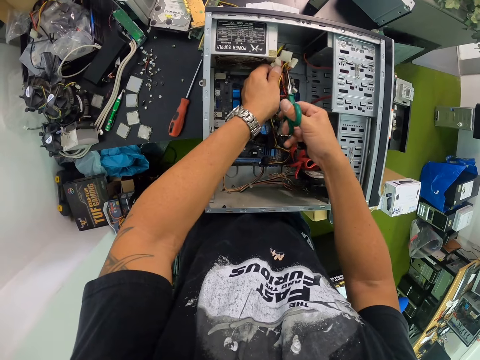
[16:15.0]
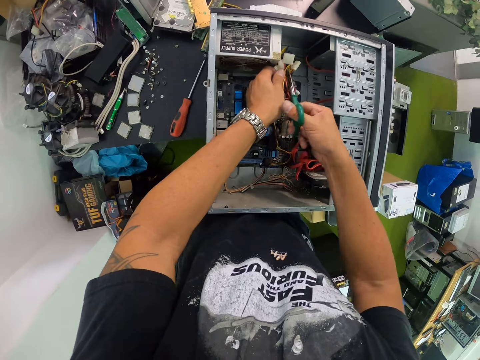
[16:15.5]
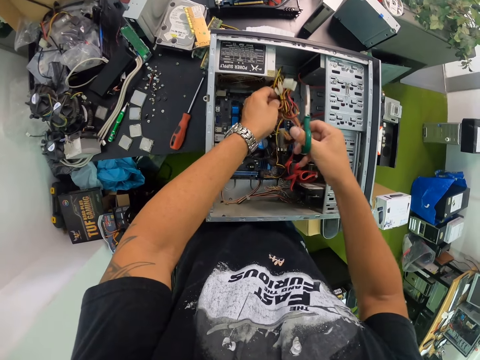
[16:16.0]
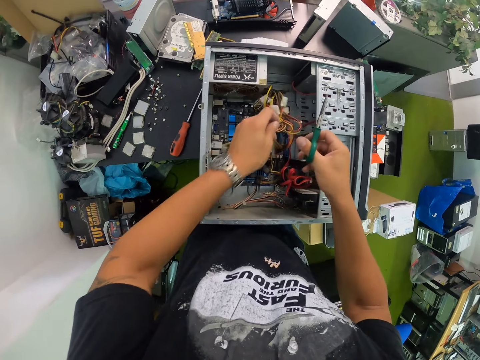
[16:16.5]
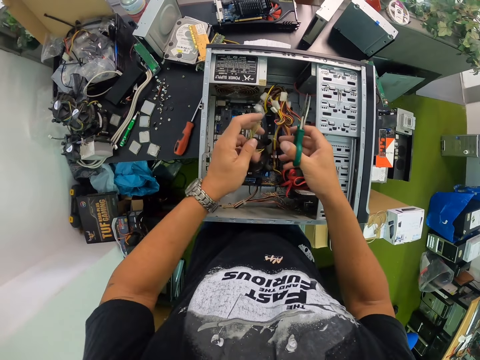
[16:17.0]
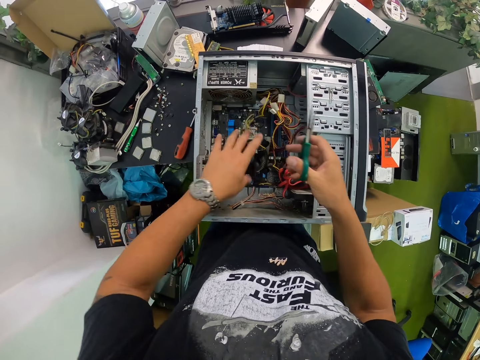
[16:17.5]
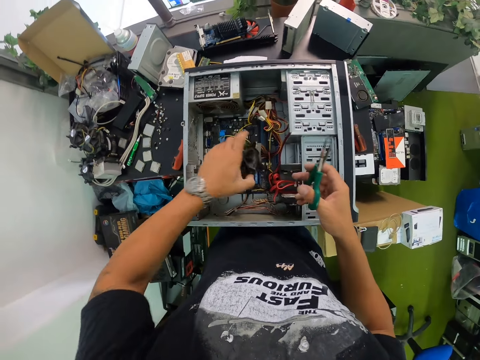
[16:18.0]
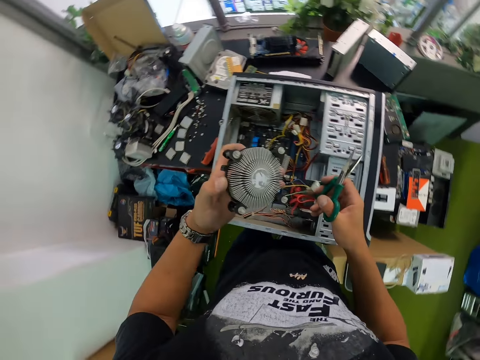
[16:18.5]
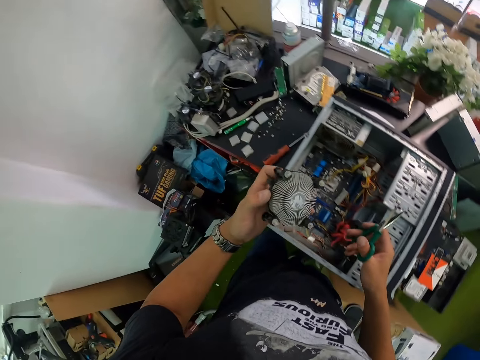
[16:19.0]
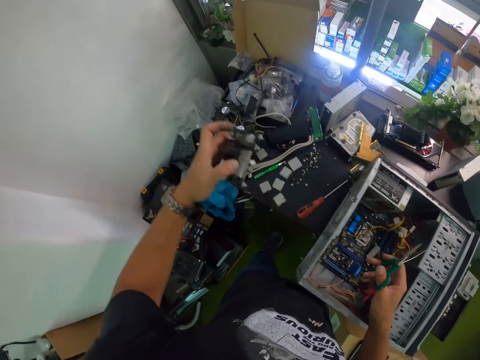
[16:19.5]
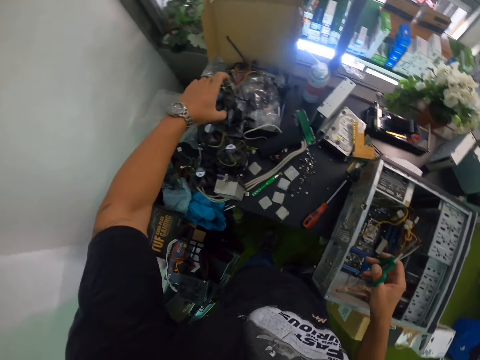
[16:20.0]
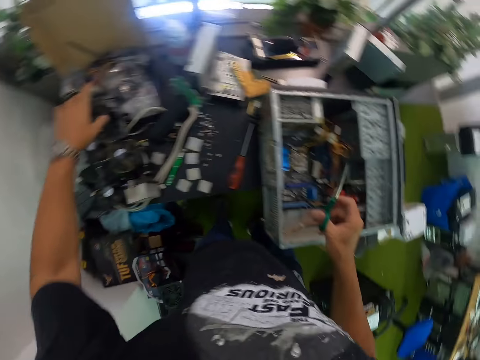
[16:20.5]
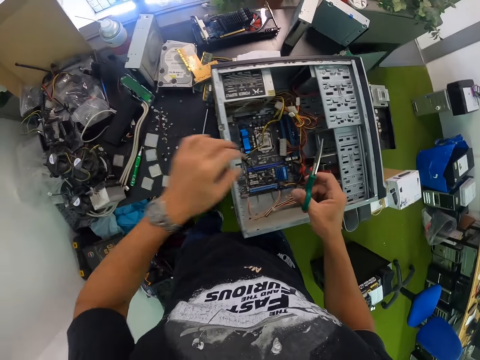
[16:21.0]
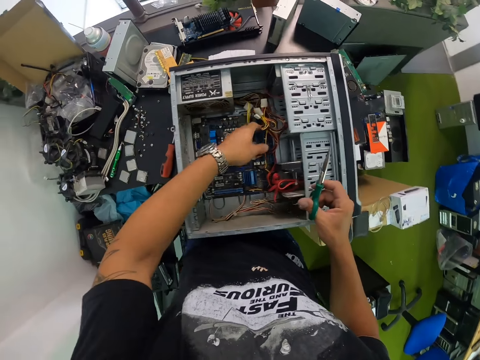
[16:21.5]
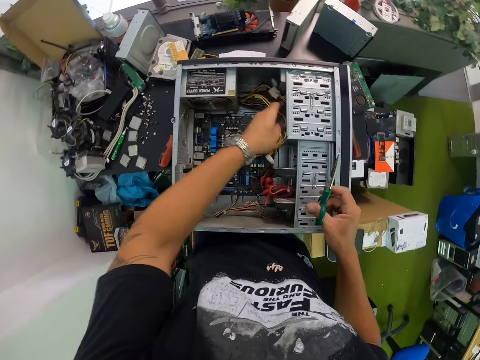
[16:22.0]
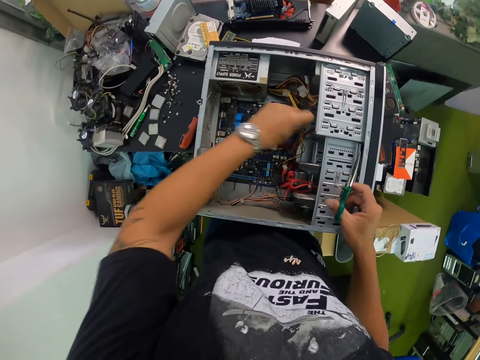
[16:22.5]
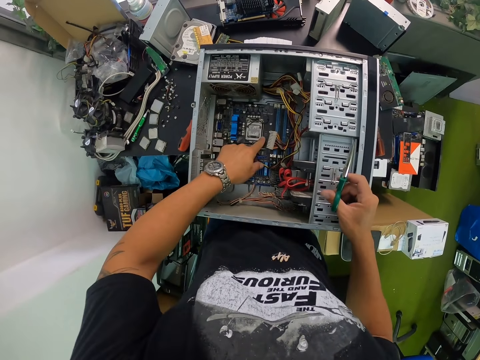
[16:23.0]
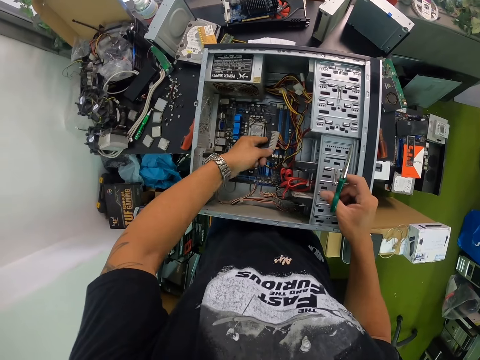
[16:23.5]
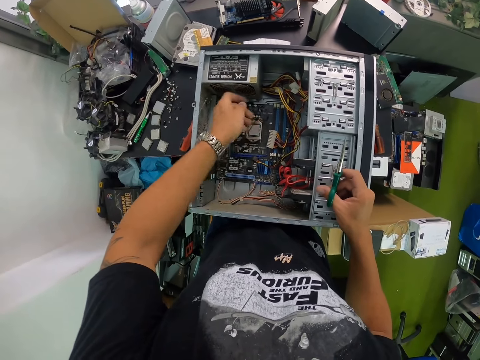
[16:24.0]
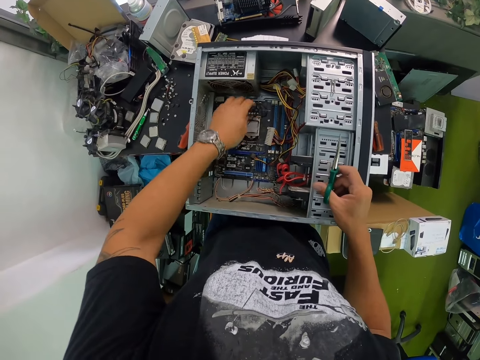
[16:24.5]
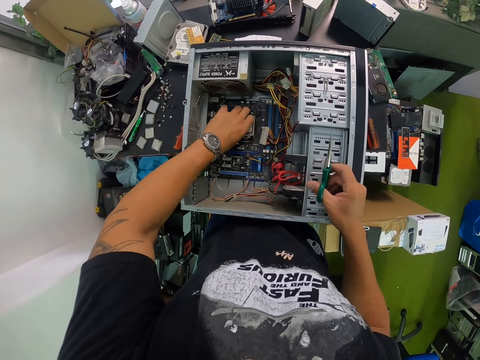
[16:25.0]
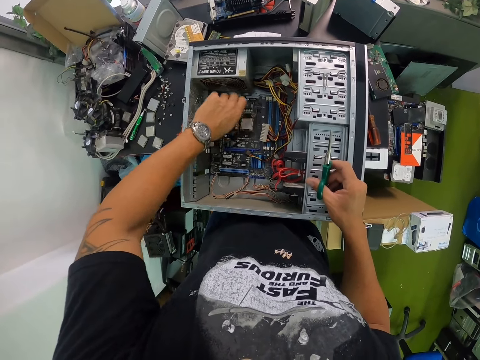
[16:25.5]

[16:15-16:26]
The camera wearer drops the wires in the system unit with his left hand. He picks the fan from the system unit with his left hand. He drops the fan in his left hand on the work table. He adjusts the wires in the system unit with his left hand. He holds the cables in the central processing unit.

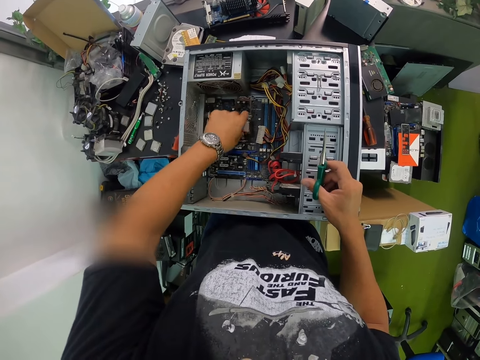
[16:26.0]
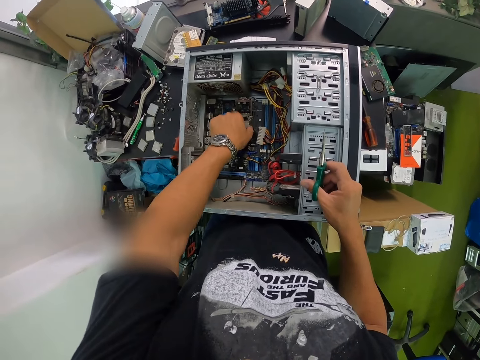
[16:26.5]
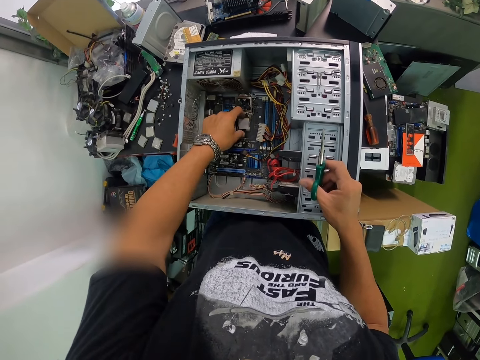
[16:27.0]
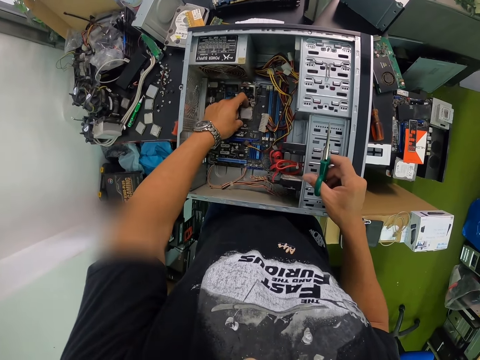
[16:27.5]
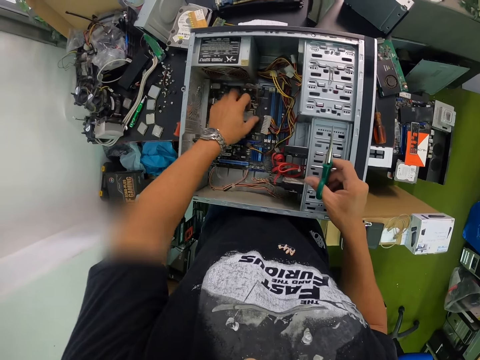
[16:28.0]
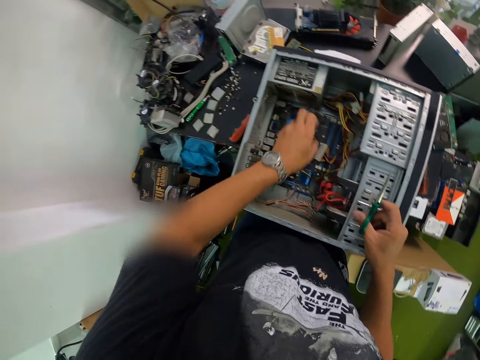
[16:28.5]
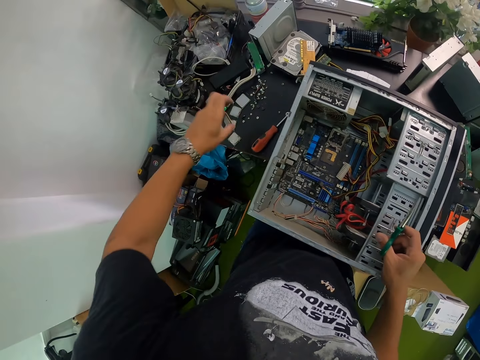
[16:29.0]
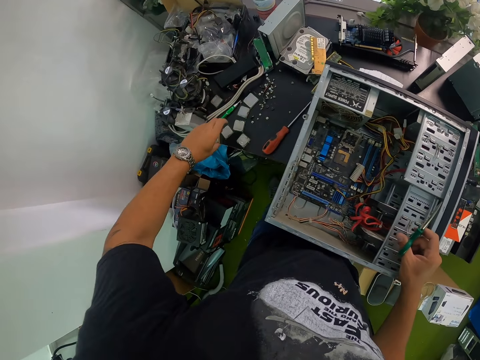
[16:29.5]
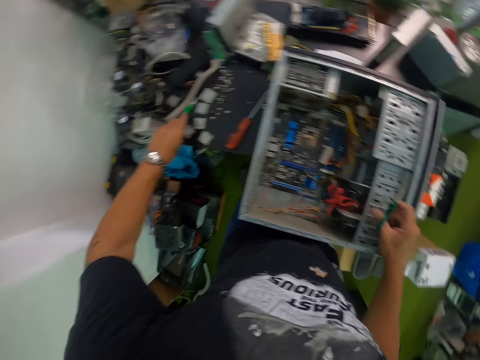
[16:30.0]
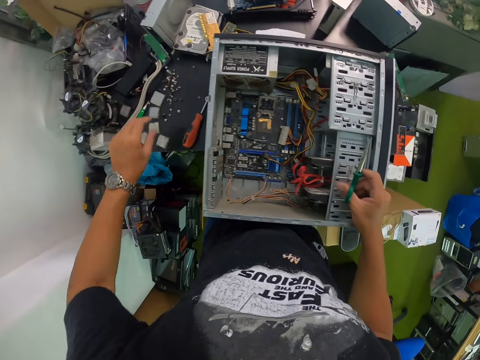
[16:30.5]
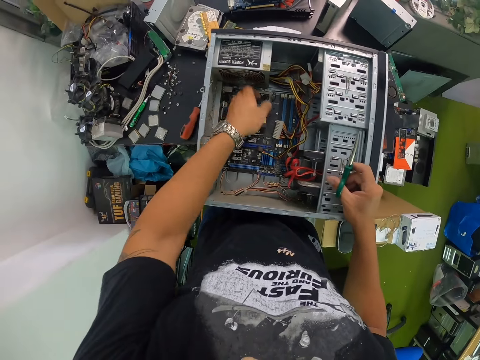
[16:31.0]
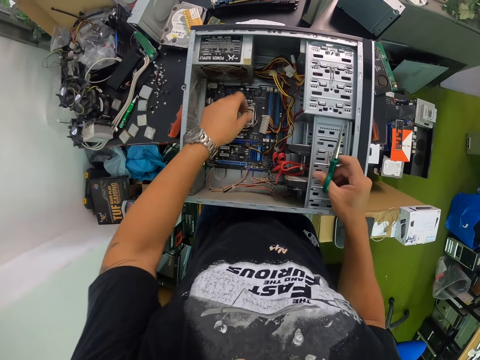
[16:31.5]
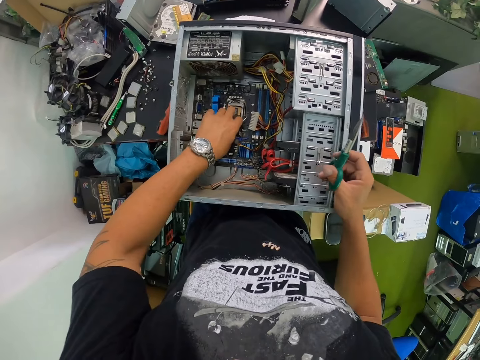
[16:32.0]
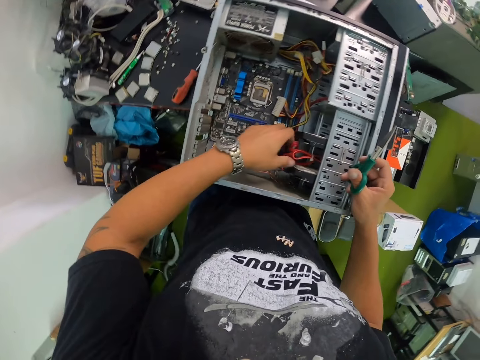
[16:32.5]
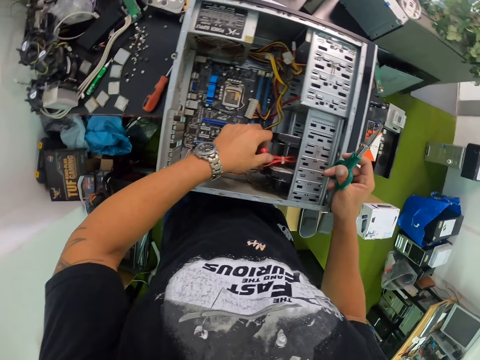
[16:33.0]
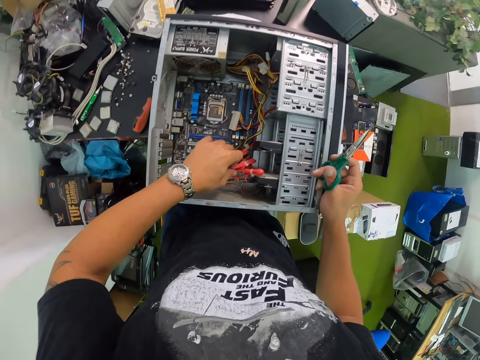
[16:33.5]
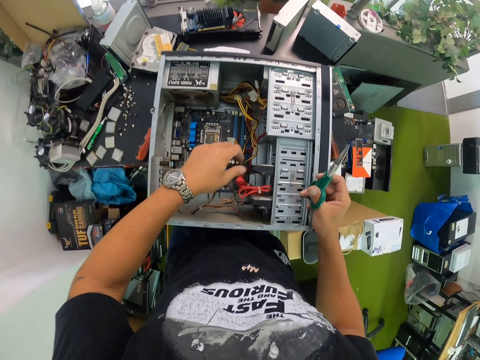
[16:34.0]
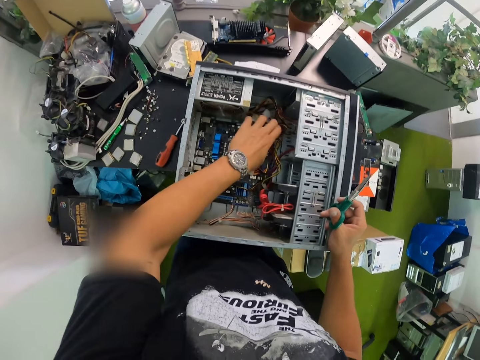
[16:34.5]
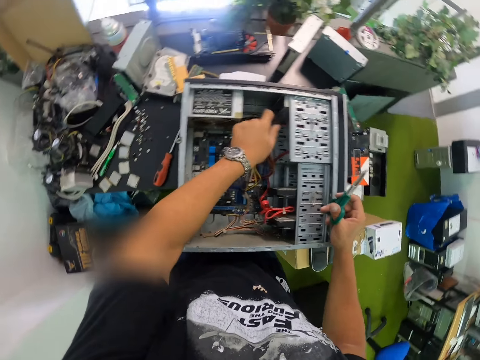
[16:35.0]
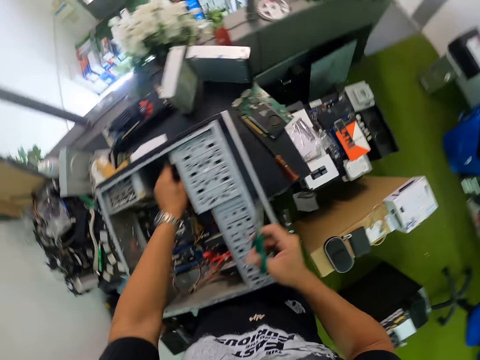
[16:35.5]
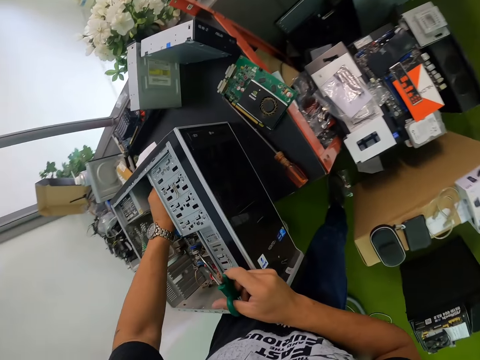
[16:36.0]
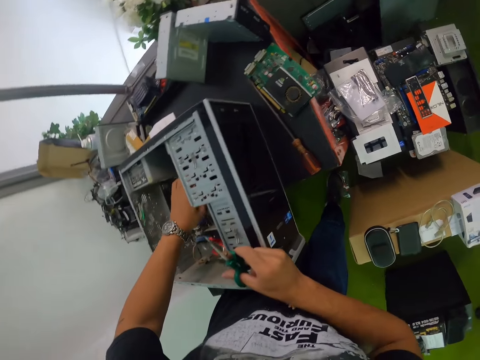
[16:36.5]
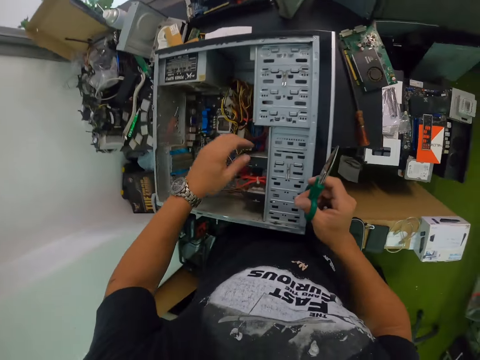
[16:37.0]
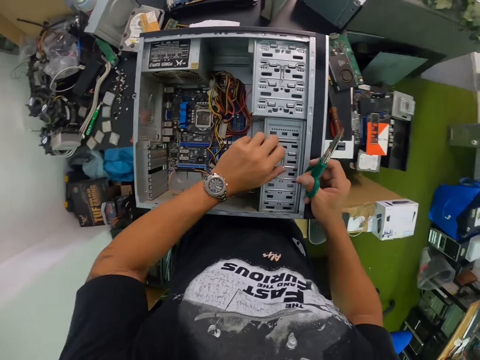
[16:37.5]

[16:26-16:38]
The camera wearer picks a hard drive from the system unit with his left hand. He unmounts the motherboard from the central processing unit. He drops the hard drive in his left hand on the table. He places the motherboard on a work table. He touches wires in the system unit with his left hand. He holds the cables in the central processing unit. He holds a lock on the system unit with his left hand.

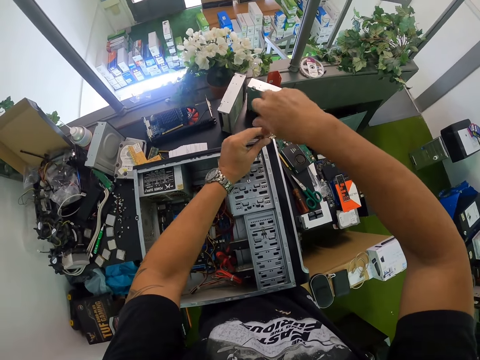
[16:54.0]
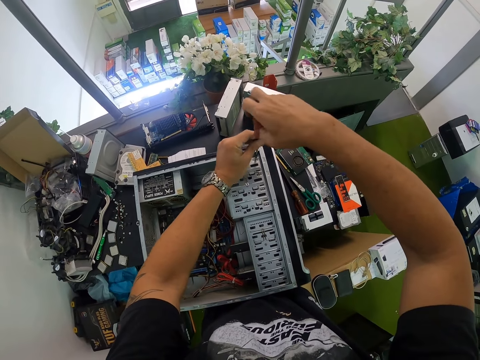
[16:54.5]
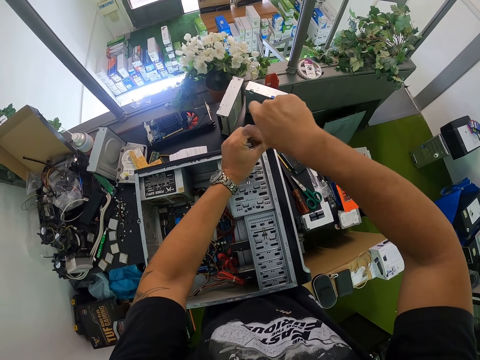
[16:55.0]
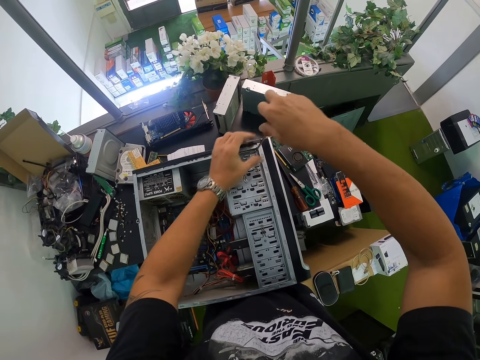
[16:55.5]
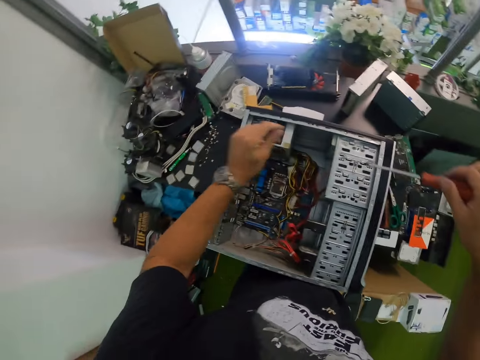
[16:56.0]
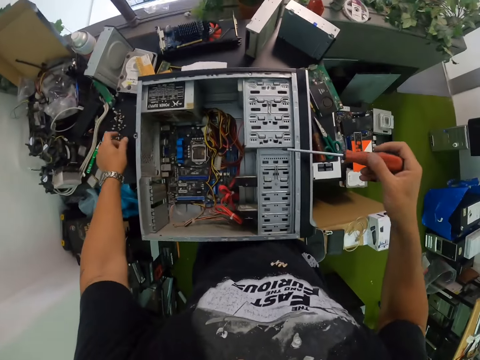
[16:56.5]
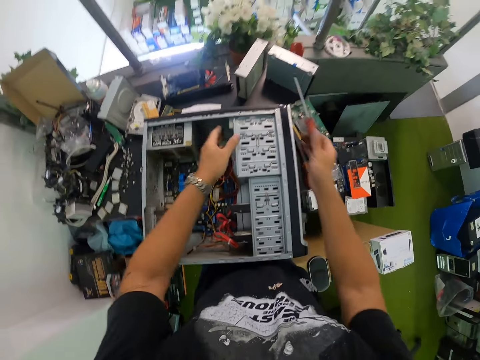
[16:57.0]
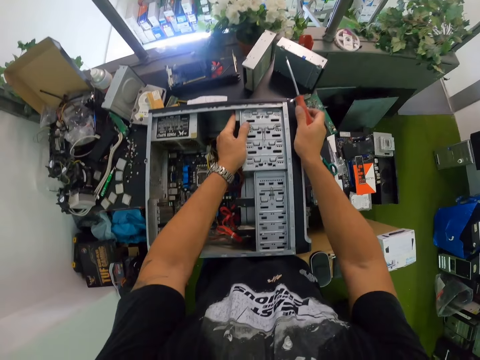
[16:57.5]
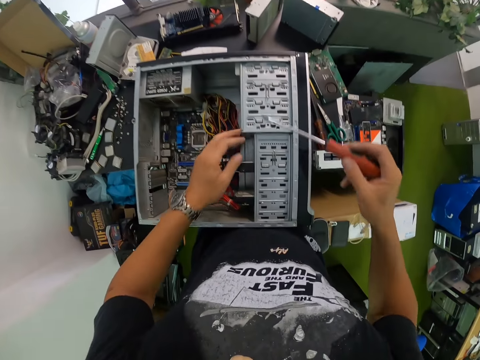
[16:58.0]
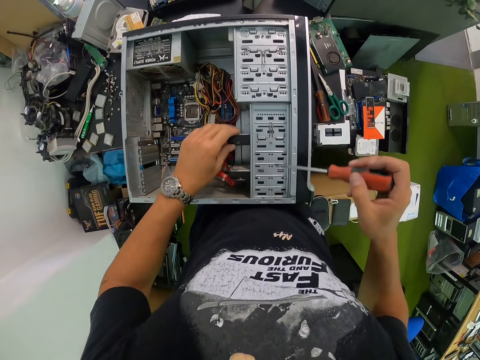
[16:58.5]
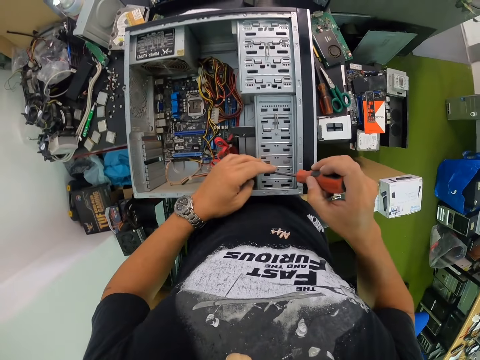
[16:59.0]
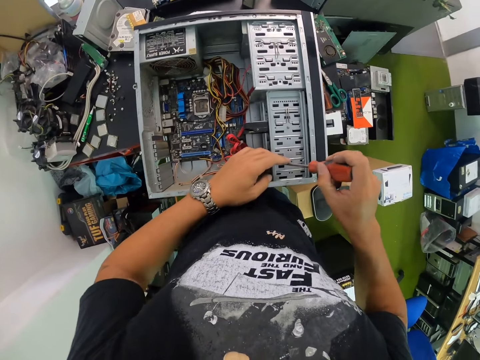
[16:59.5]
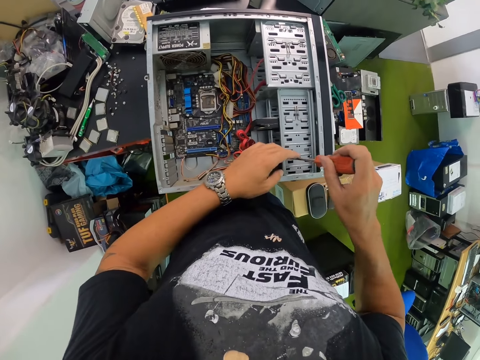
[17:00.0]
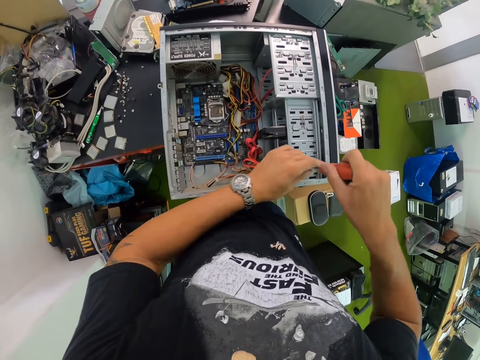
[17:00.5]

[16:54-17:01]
The camera wearer picks the screw from the system unit with his left hand. He drops the screw in his left hand on the table. He holds the system unit with both hands. He holds the external drive bays with his left hand. He loosens a screw from the system unit with the screwdriver in both hands.
